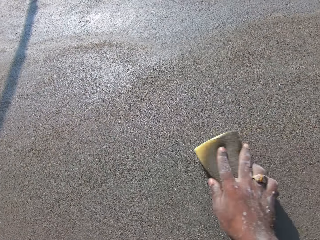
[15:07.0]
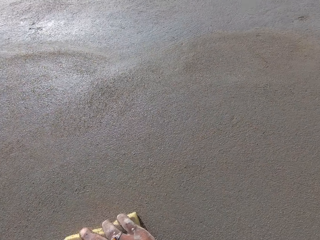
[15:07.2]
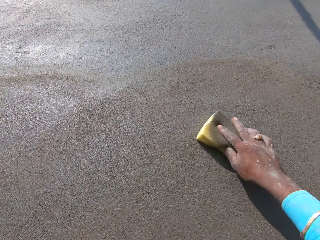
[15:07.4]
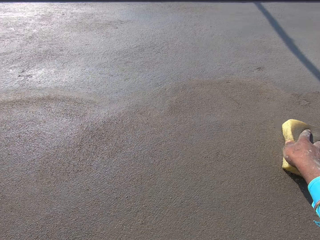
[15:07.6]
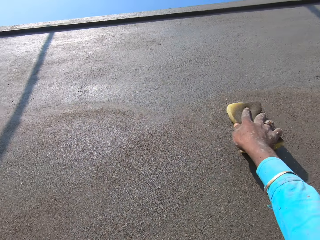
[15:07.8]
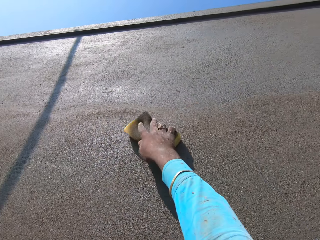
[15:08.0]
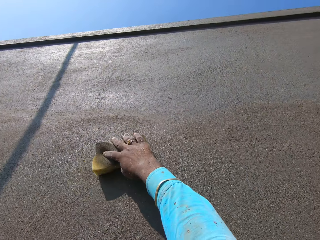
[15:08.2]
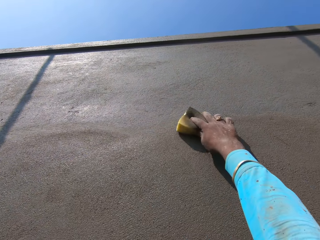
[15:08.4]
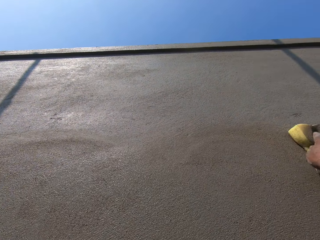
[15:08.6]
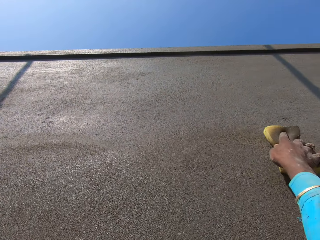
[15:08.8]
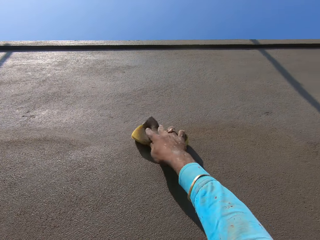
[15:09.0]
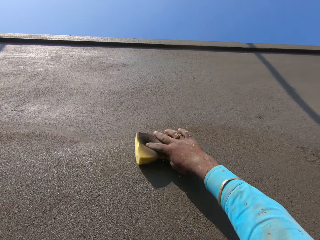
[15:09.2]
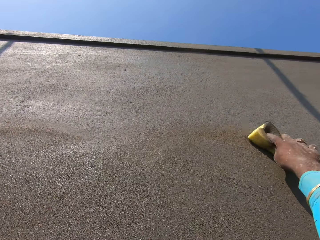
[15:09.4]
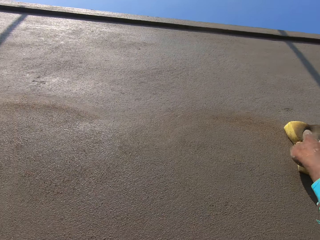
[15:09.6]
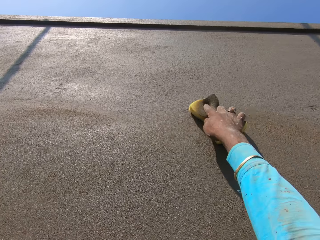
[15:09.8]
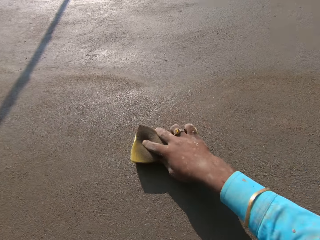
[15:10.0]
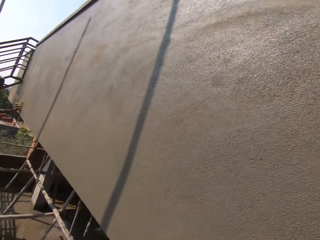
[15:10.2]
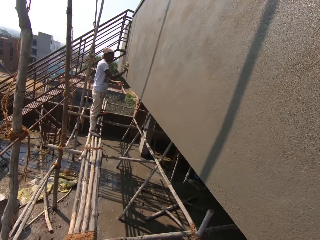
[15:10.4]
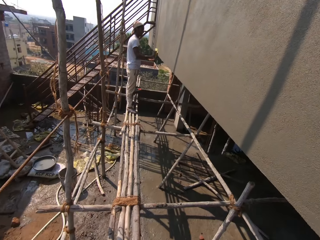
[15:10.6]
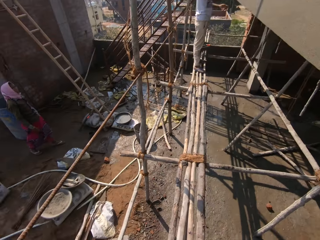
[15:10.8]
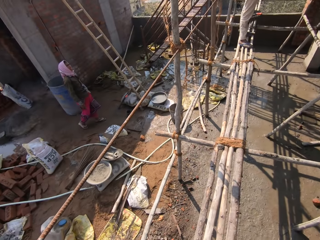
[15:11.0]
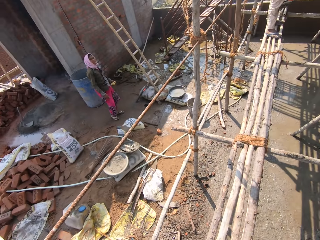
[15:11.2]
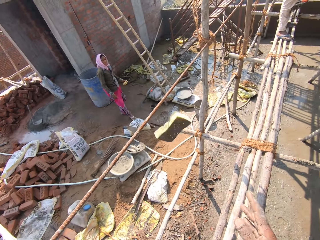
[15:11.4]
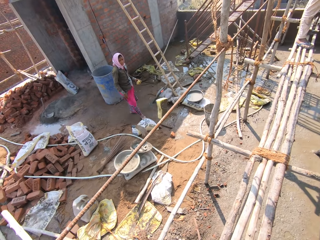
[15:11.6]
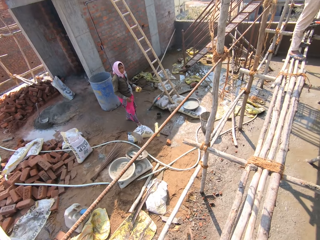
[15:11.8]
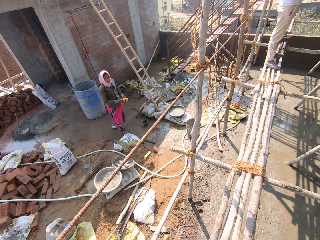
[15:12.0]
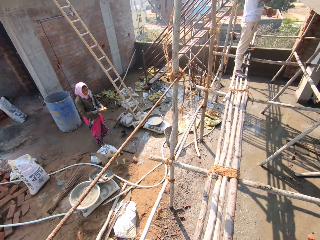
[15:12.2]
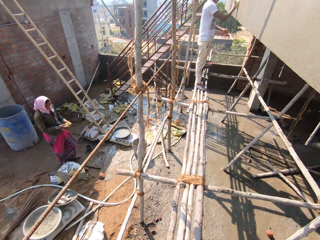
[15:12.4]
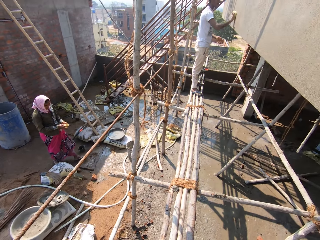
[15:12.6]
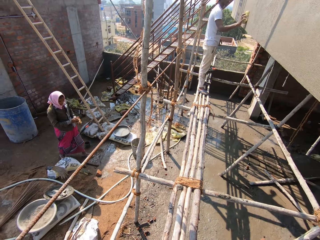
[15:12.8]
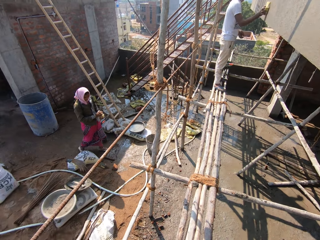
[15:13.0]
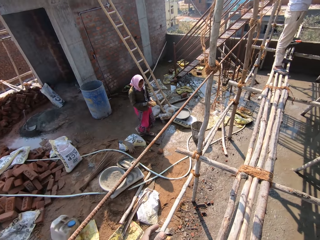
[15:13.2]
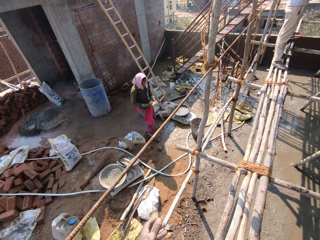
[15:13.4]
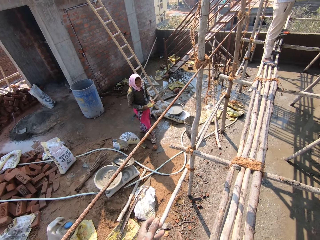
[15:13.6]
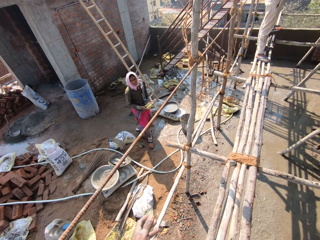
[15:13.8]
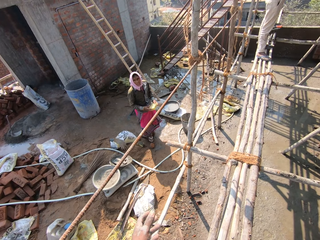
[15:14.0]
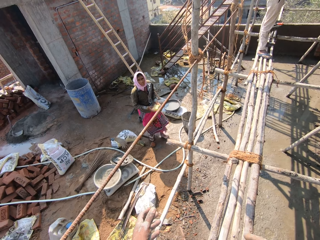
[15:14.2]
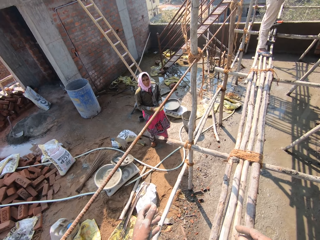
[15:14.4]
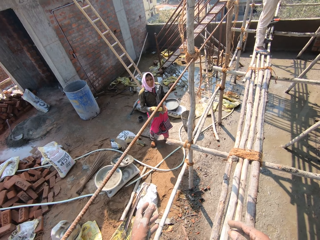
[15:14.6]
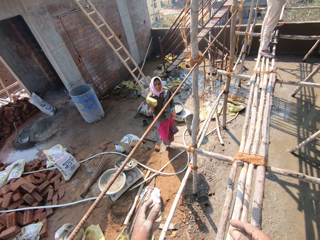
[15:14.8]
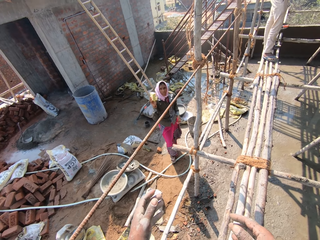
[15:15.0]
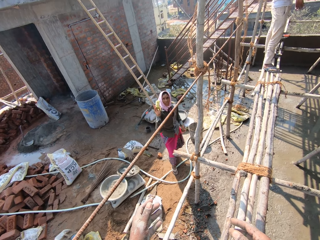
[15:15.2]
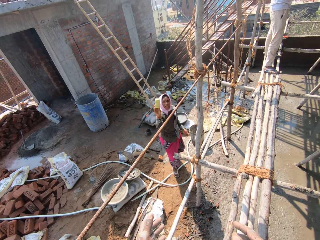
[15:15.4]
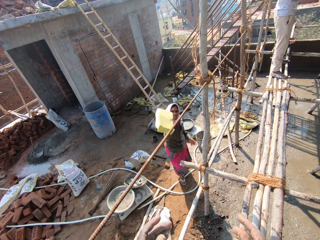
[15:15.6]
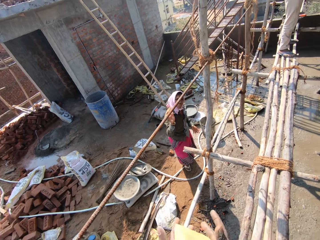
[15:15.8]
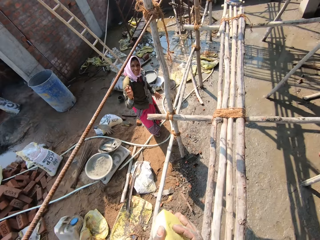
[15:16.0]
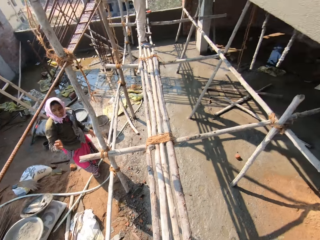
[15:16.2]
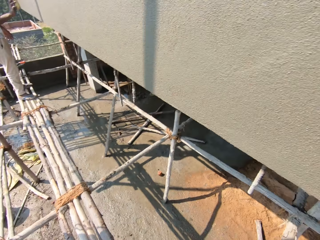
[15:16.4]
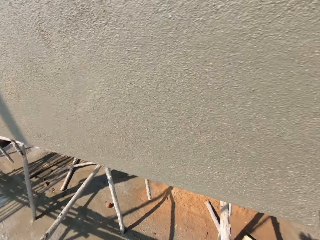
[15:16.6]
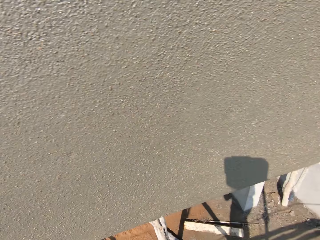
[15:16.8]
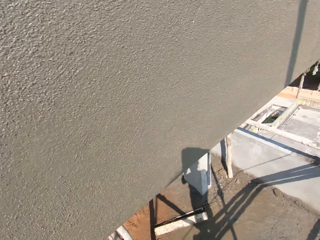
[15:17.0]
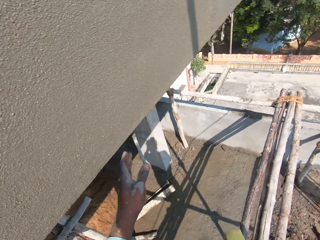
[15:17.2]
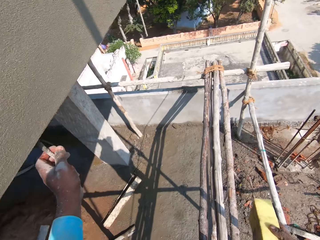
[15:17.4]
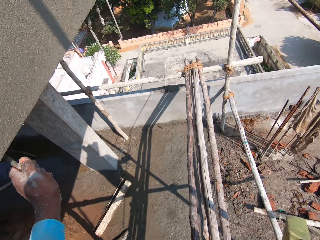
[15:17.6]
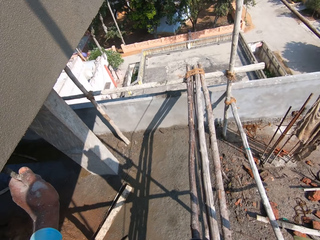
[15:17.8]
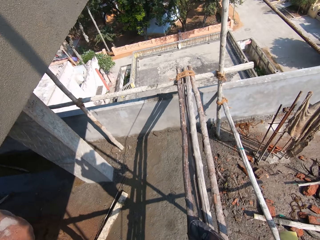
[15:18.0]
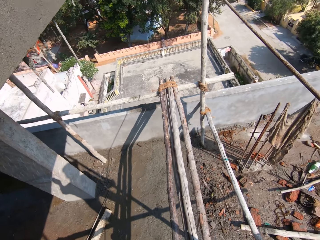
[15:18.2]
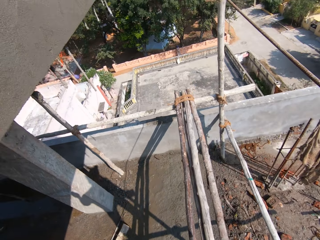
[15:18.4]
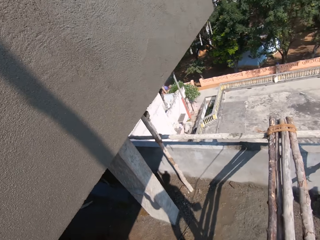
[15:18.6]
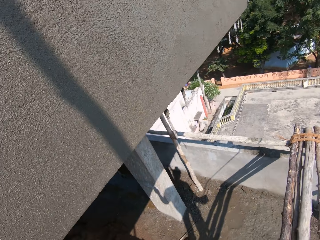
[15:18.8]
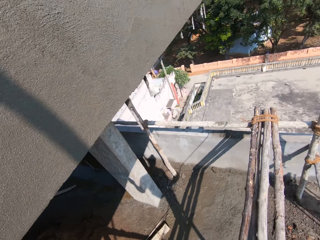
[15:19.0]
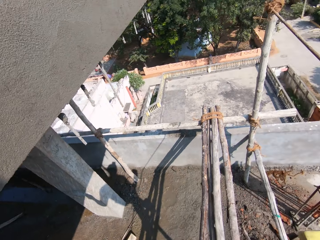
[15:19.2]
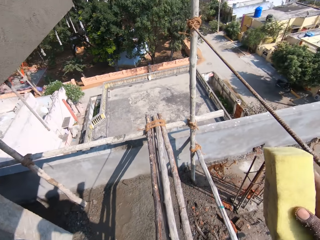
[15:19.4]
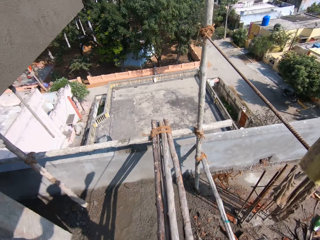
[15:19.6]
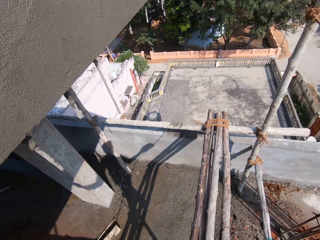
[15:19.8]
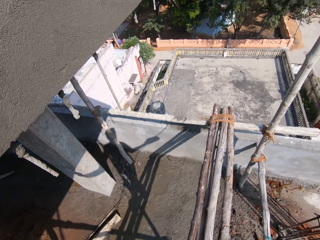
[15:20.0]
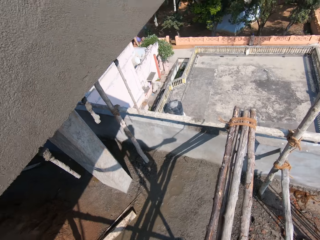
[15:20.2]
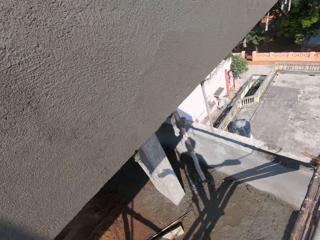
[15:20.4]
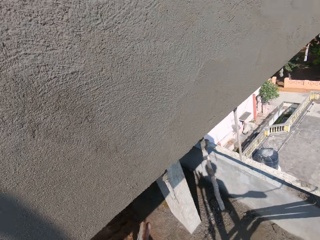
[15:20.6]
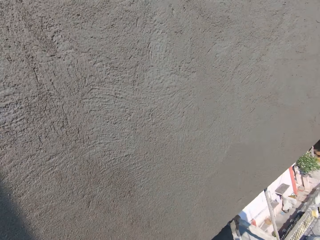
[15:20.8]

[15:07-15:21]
The camera wearer throws the sponge. They drop the sponge. A person walks around. The person throws the sponge. The camera wearer picks up the sponge from the person. They walk around.

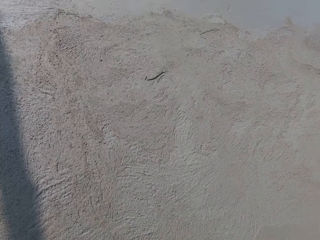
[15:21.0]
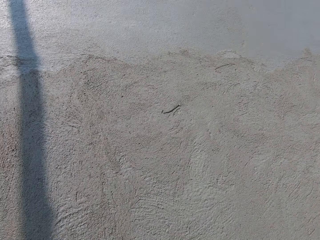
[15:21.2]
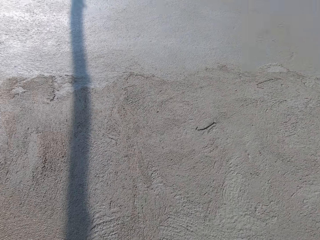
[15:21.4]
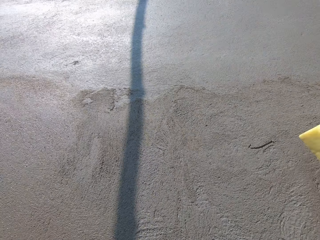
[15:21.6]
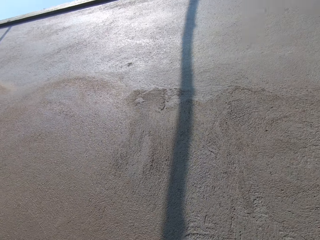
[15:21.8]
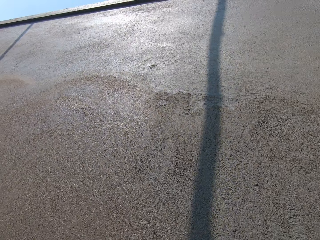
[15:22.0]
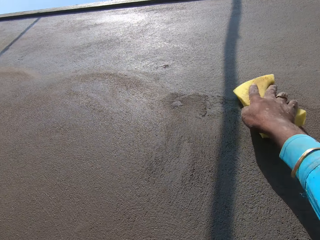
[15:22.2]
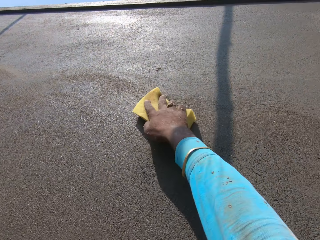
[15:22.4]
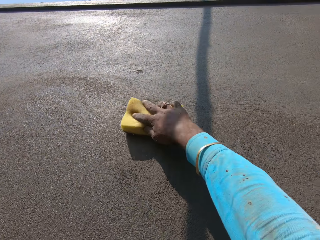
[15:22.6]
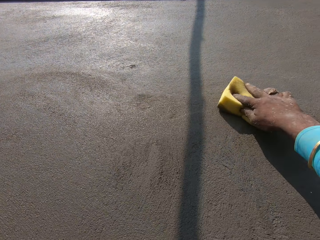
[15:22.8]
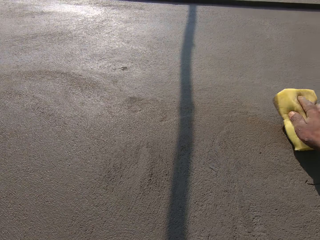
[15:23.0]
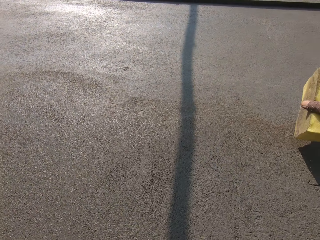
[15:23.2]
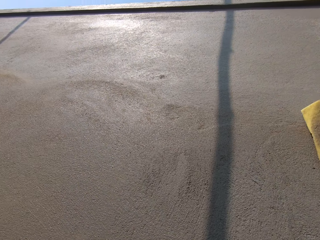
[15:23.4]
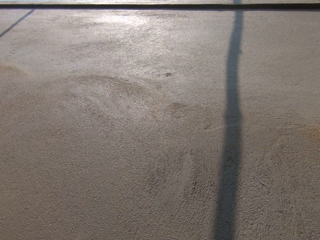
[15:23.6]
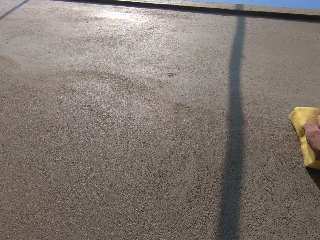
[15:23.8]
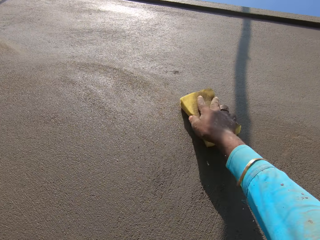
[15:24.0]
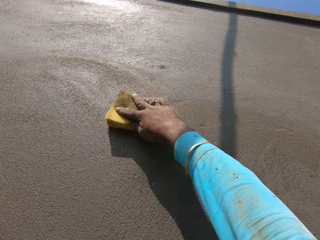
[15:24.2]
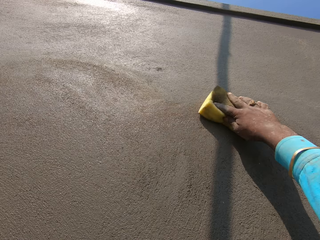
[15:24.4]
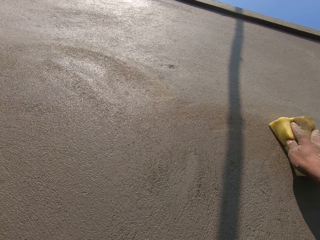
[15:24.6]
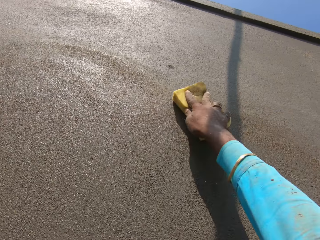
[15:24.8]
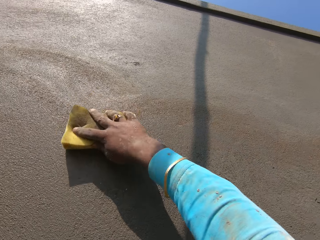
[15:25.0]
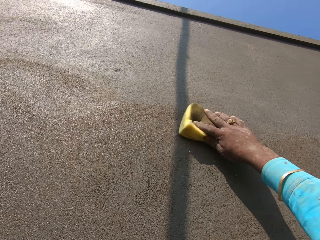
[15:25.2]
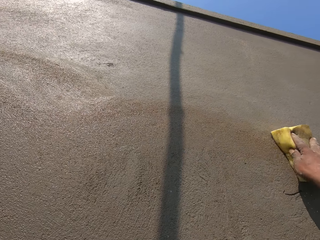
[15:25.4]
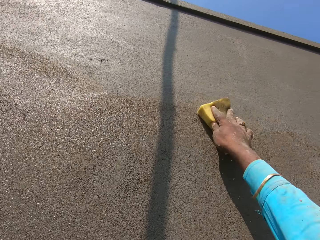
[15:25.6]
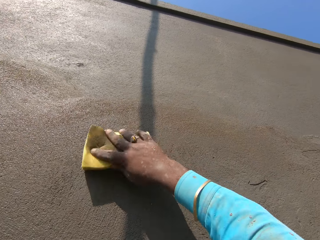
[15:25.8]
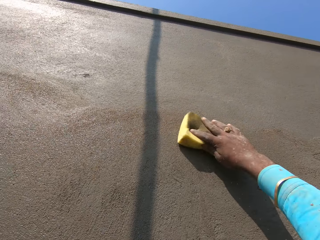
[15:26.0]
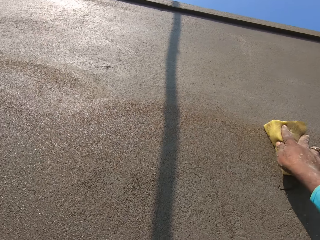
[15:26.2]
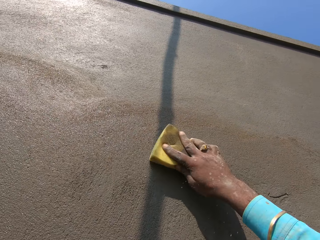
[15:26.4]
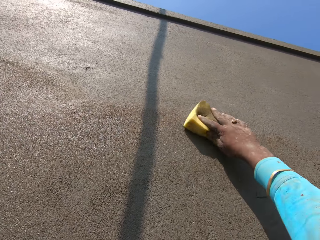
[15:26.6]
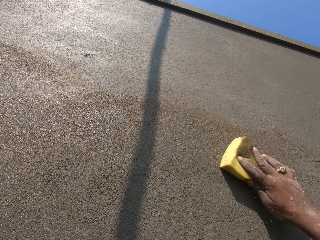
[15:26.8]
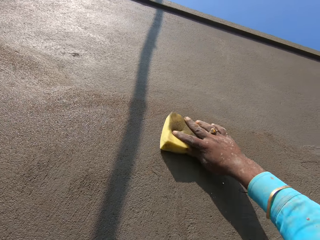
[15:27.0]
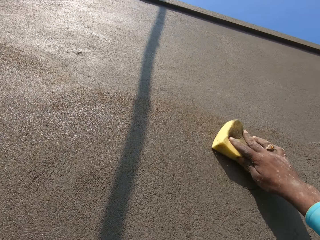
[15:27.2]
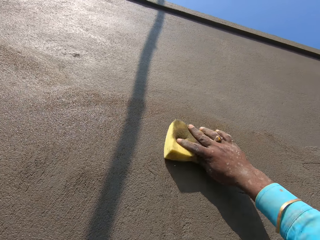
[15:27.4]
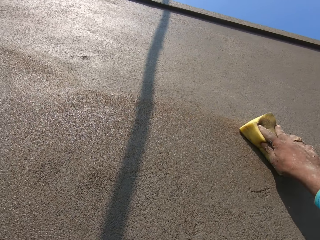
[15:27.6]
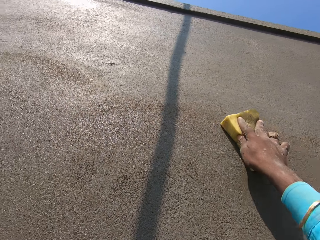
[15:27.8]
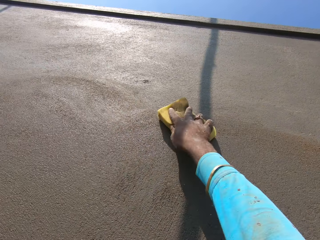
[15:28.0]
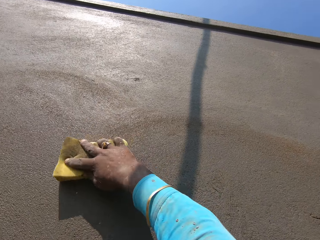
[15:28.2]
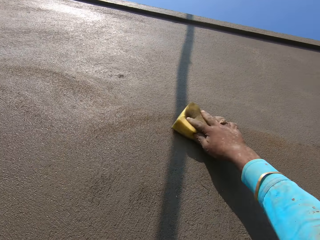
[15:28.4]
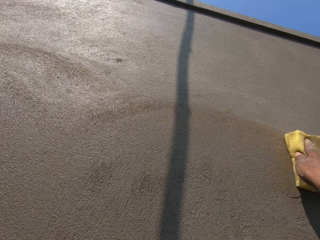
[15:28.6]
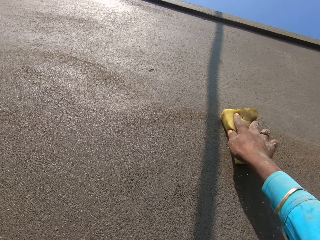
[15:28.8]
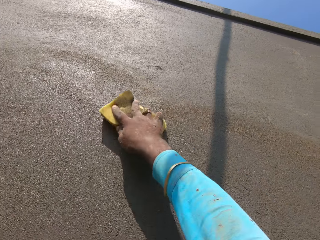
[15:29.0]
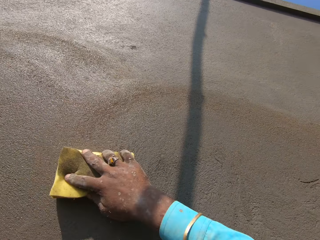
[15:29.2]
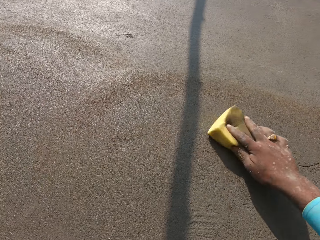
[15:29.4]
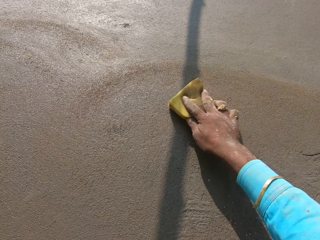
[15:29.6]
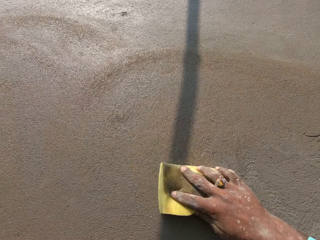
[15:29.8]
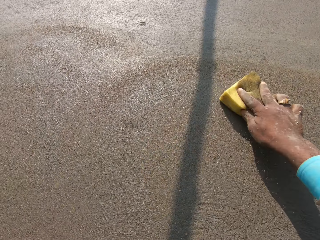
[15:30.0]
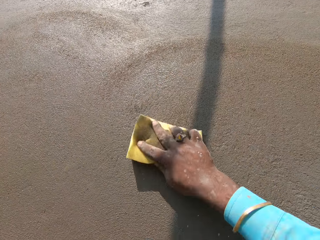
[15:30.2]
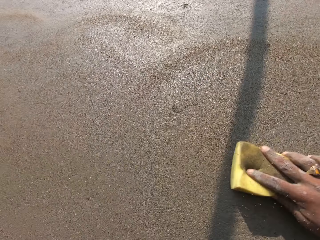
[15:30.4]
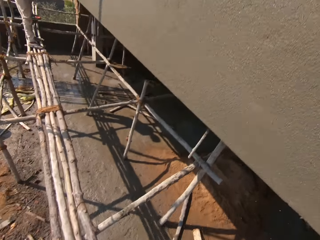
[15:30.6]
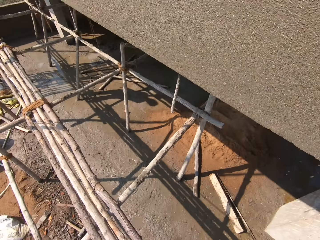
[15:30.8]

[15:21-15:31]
The camera wearer smoothens the wall and scrubs a wall. They turn a sponge. They scrub the wall.
